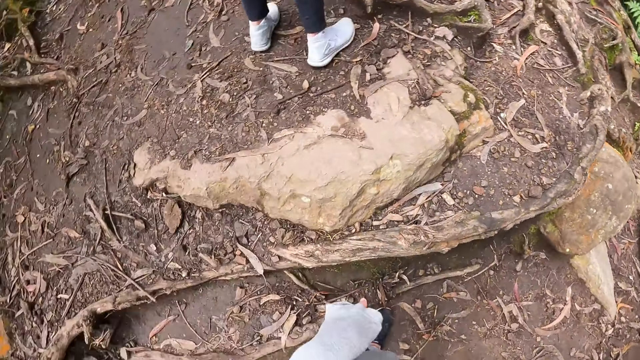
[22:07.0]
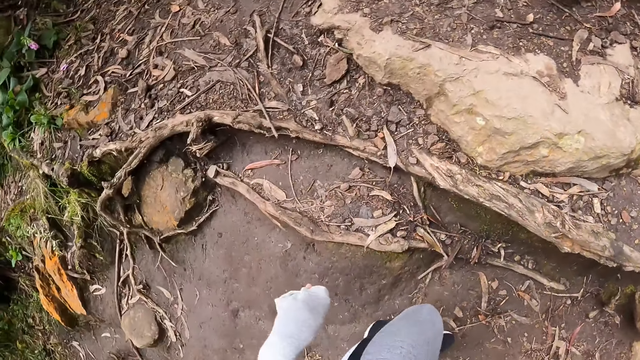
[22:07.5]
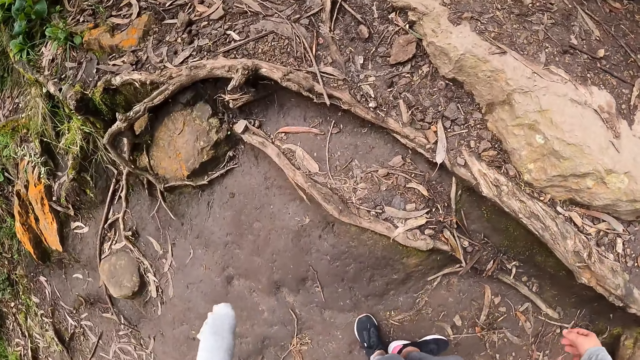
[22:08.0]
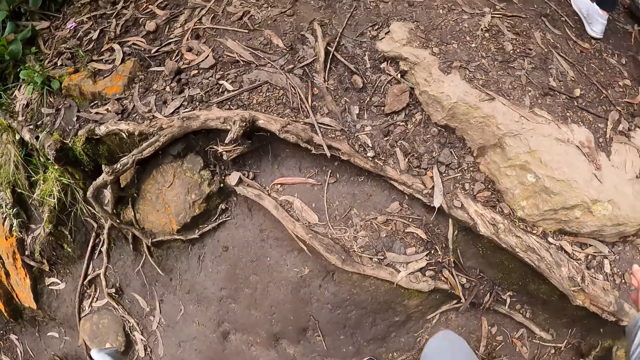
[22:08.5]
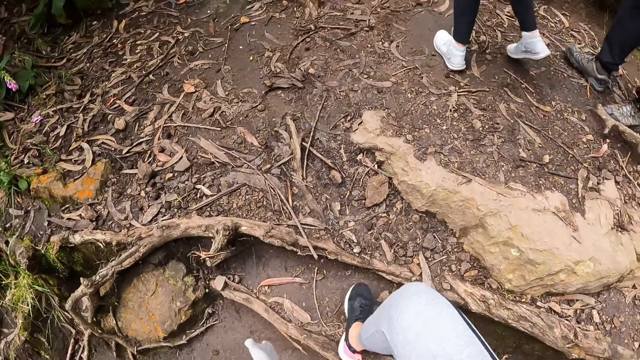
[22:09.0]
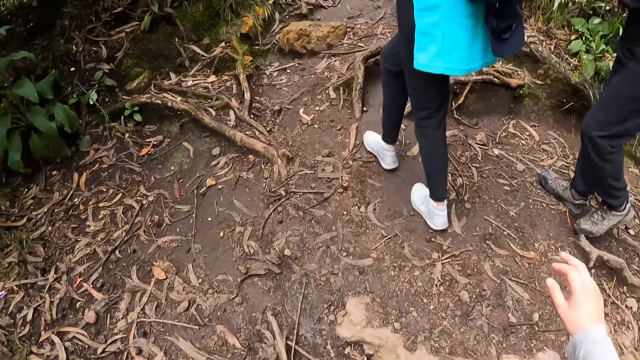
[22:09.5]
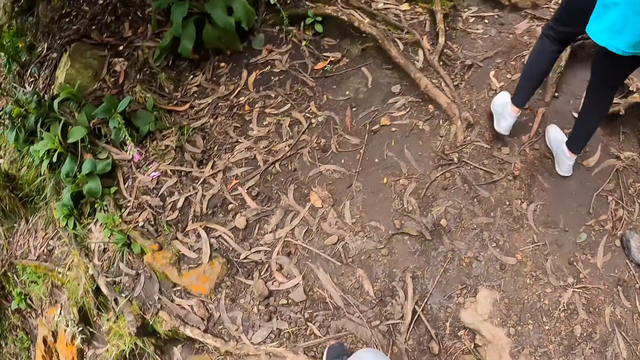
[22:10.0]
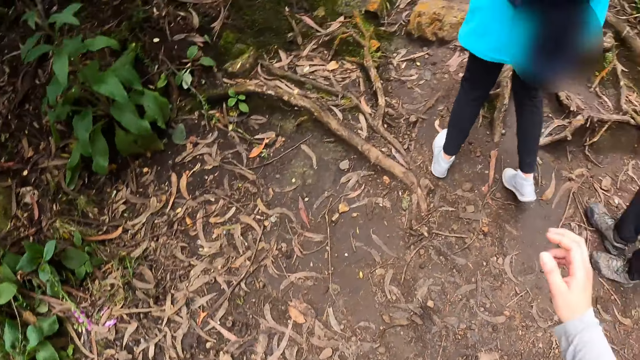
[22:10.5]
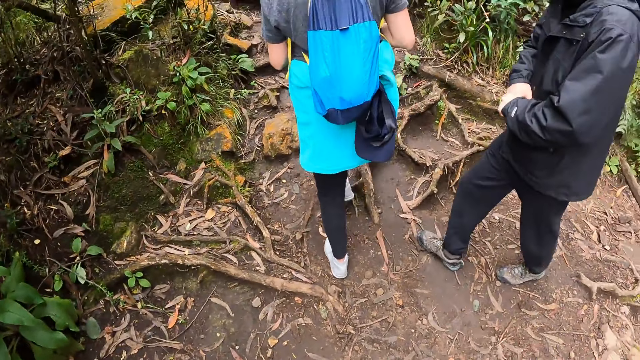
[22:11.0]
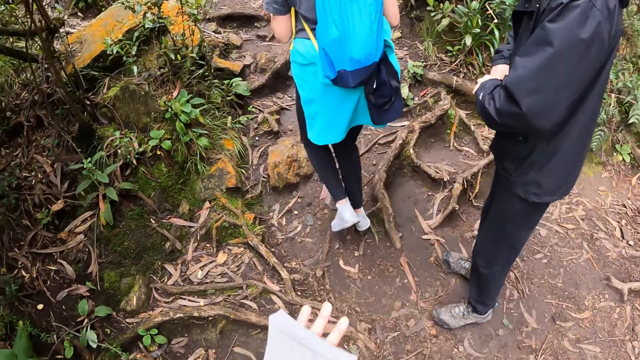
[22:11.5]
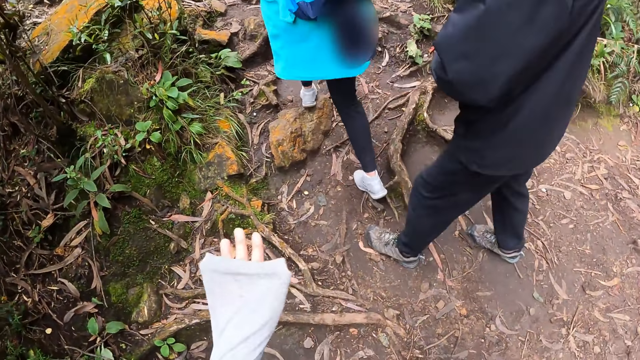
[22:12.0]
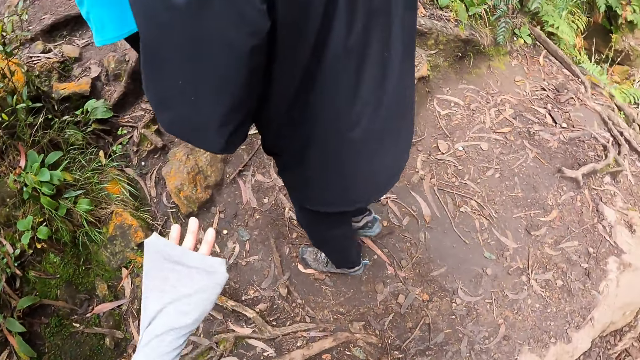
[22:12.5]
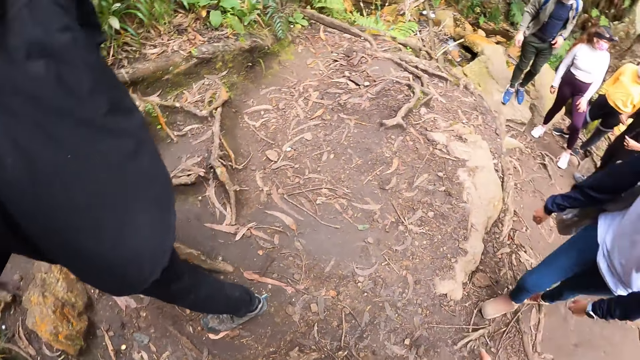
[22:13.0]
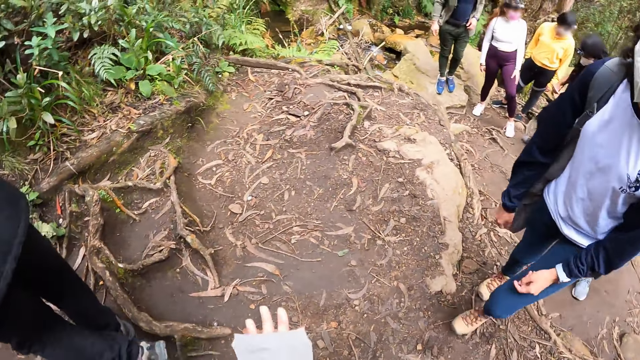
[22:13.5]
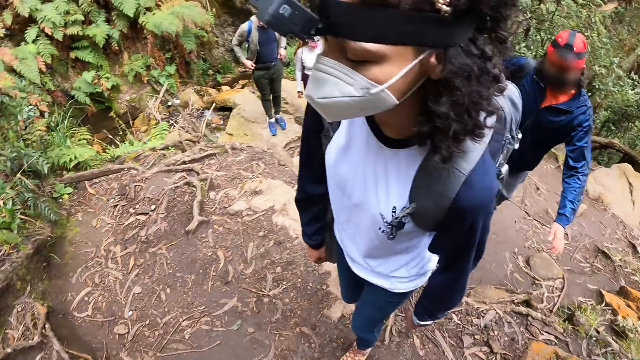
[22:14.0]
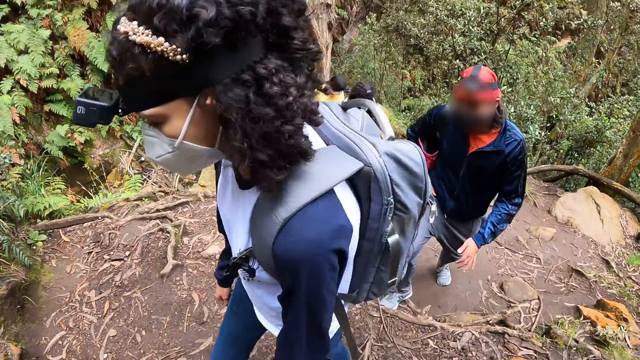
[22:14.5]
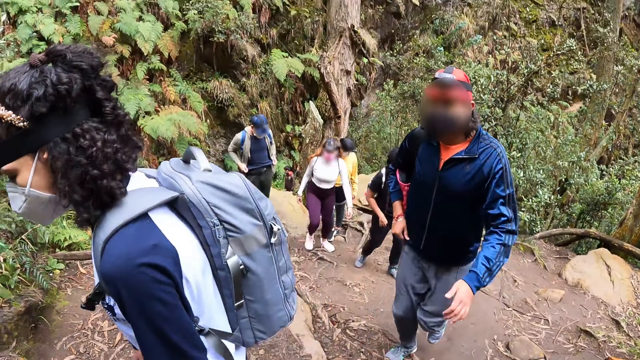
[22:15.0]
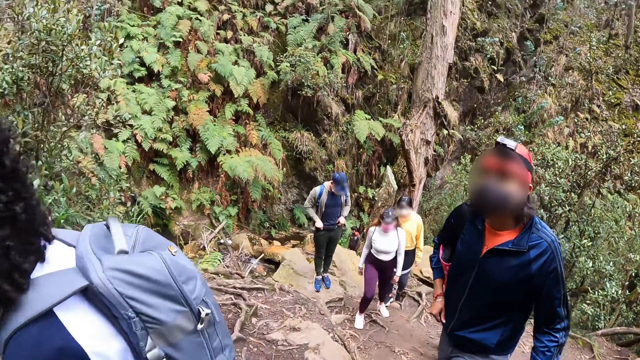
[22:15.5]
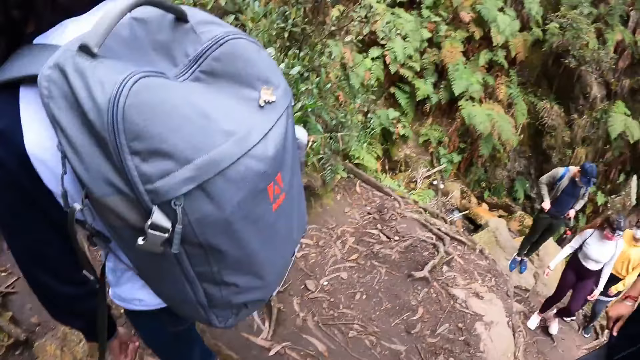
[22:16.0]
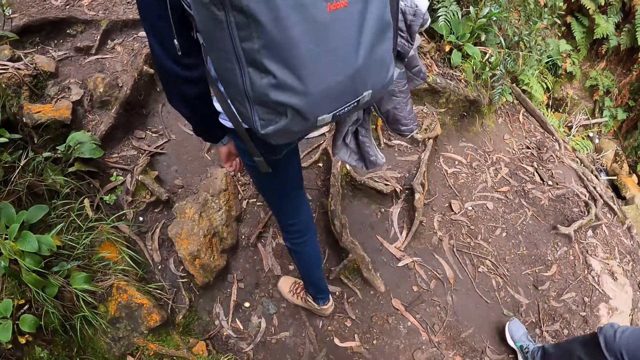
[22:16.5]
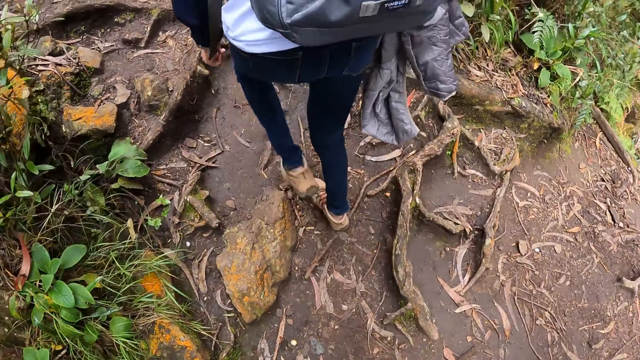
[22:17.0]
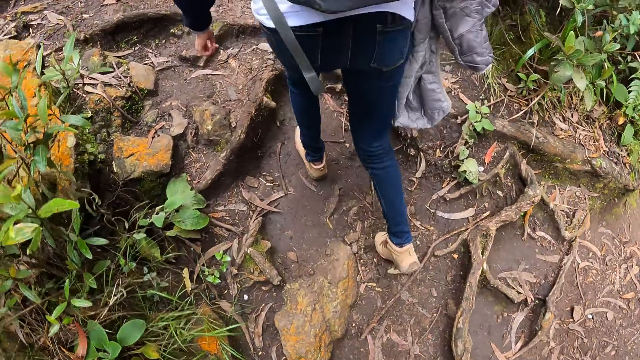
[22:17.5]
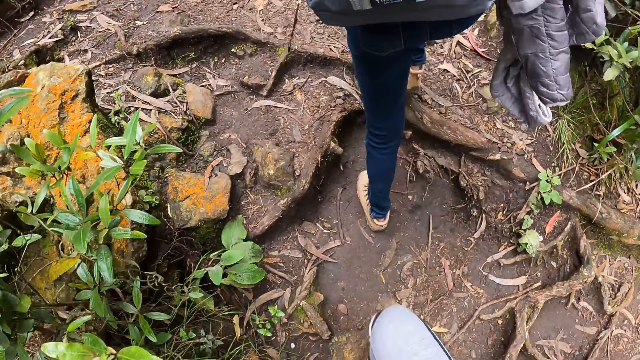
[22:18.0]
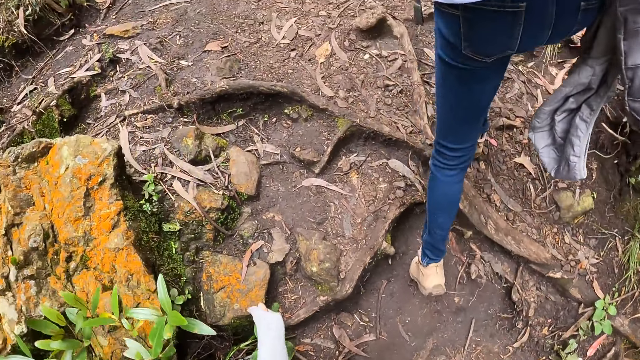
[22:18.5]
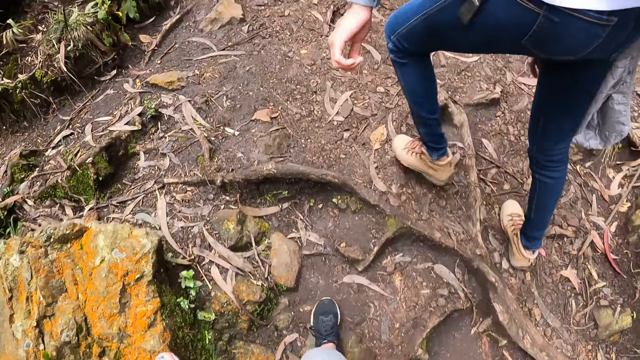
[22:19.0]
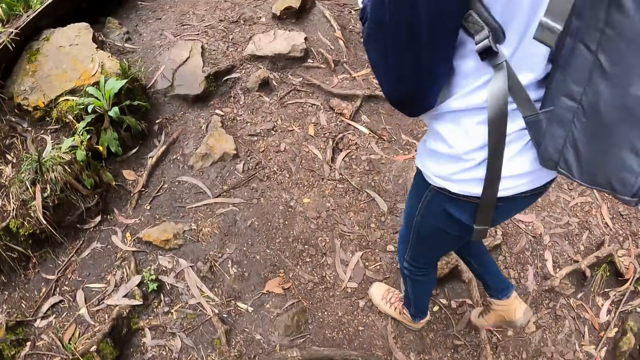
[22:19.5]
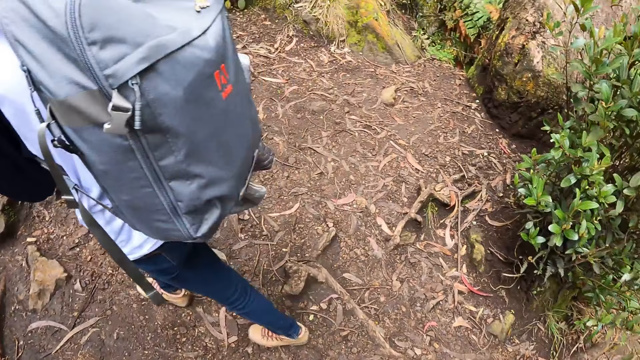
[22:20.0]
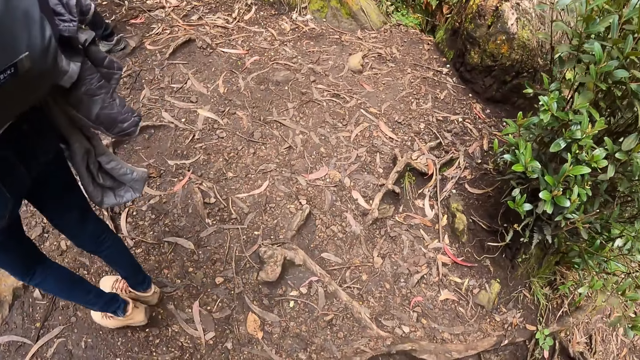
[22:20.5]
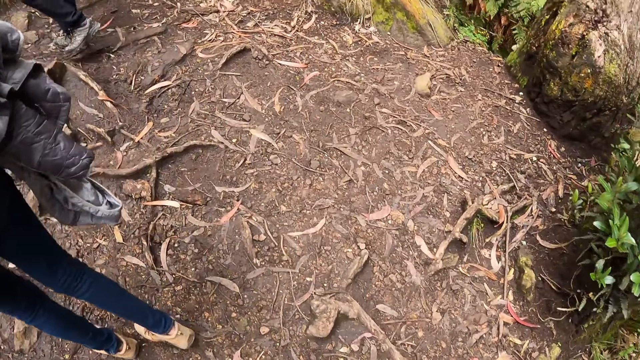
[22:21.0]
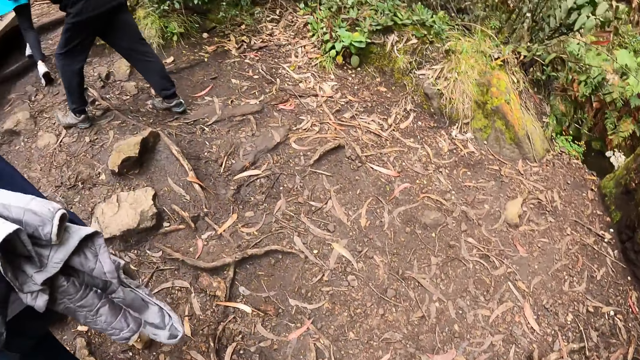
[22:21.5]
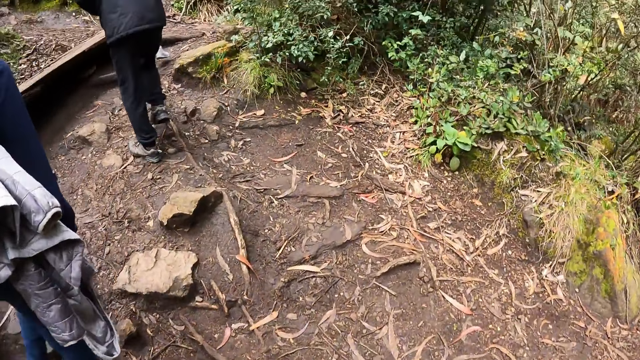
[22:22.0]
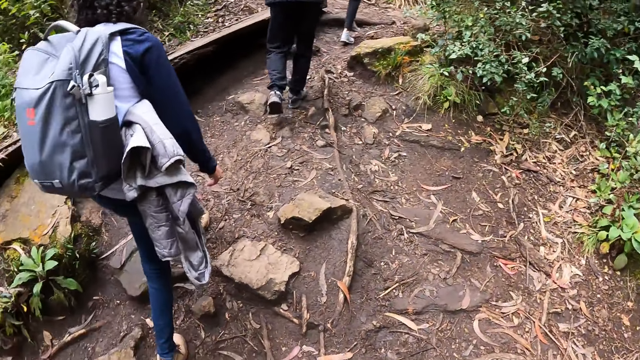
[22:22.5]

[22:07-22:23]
The camera wearer climbs up a rock. They move the hand. They walk on the footpath.

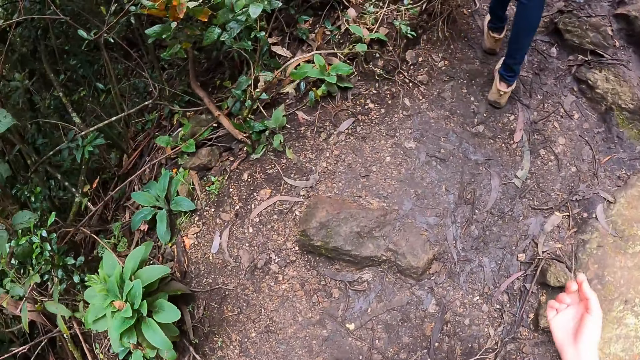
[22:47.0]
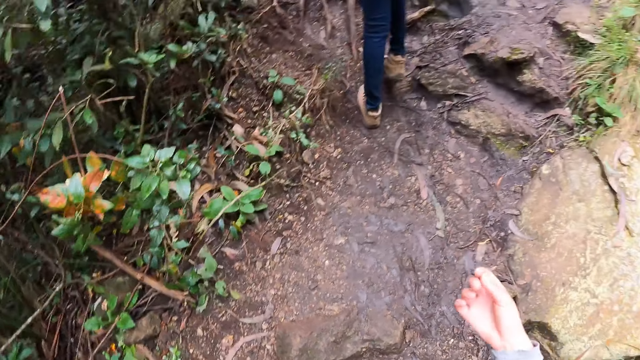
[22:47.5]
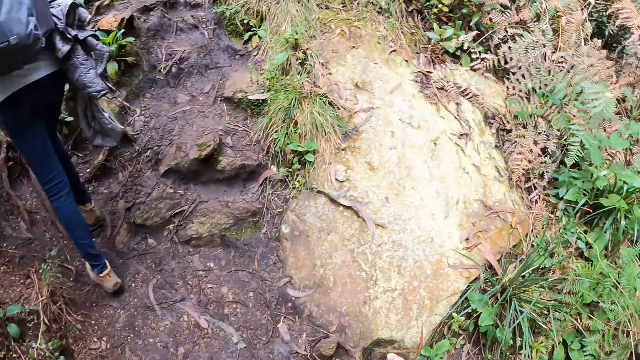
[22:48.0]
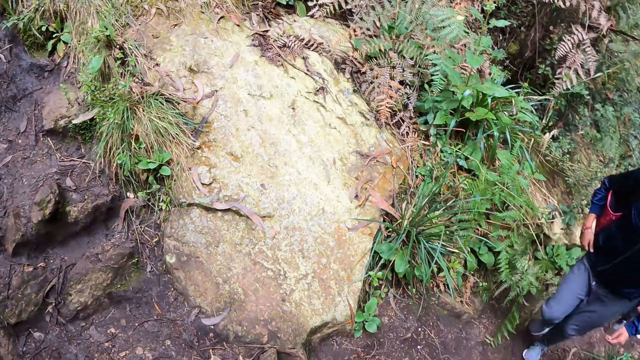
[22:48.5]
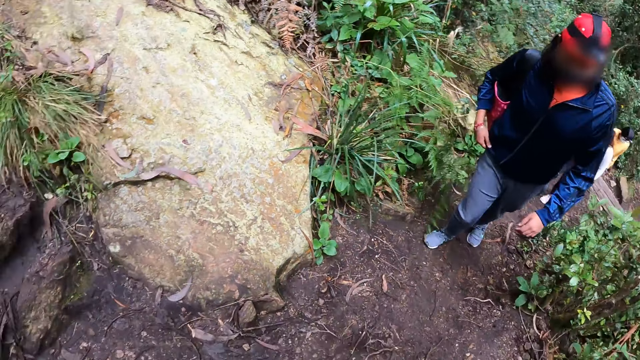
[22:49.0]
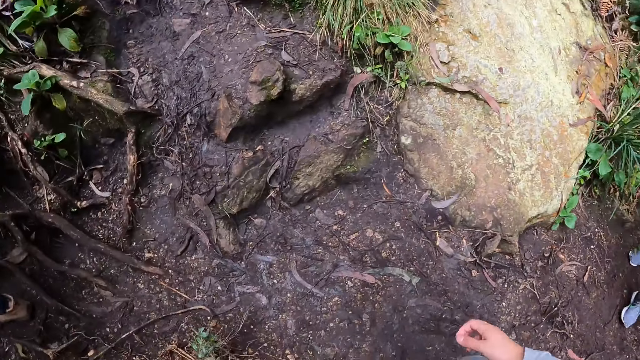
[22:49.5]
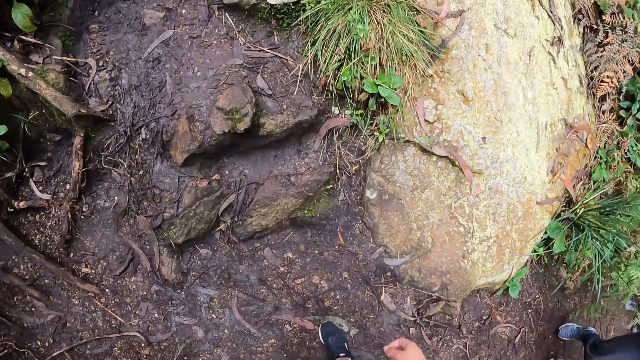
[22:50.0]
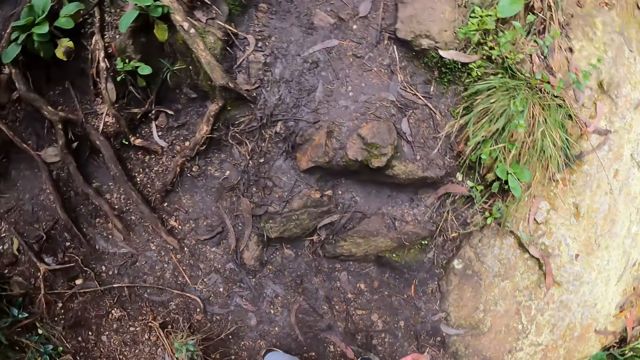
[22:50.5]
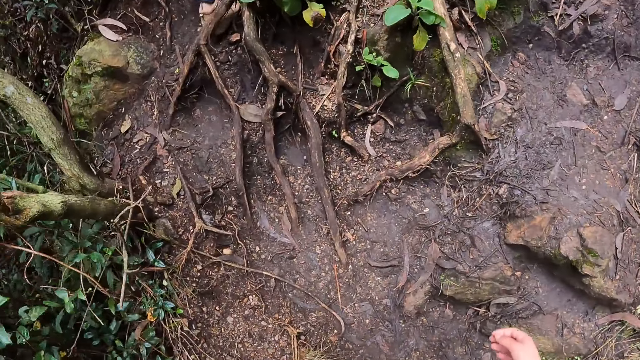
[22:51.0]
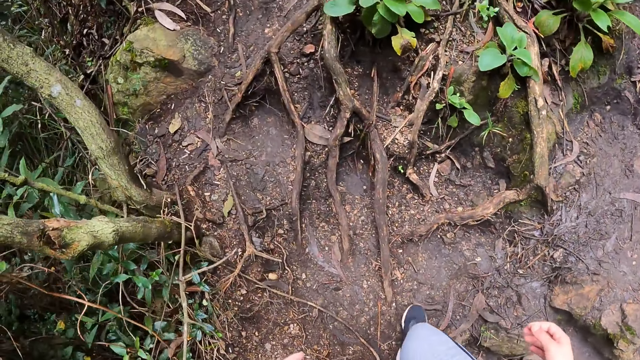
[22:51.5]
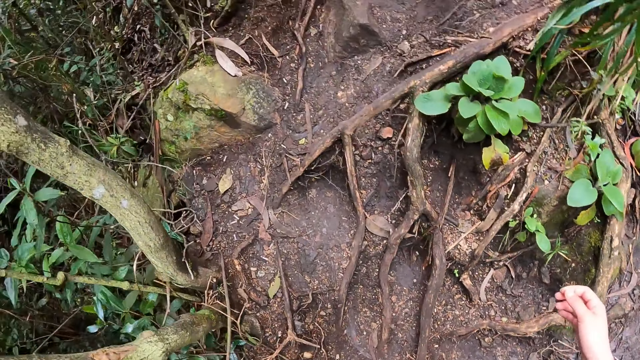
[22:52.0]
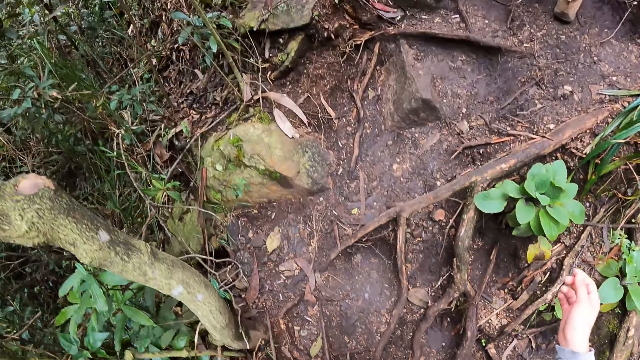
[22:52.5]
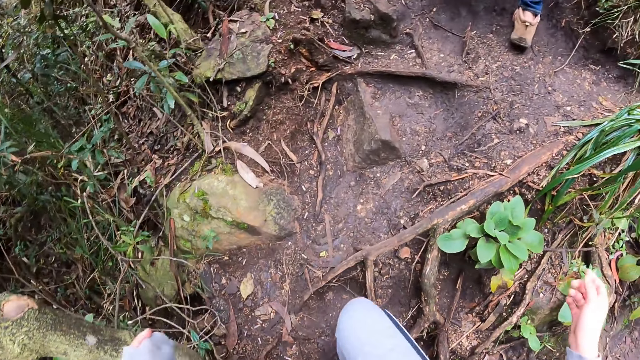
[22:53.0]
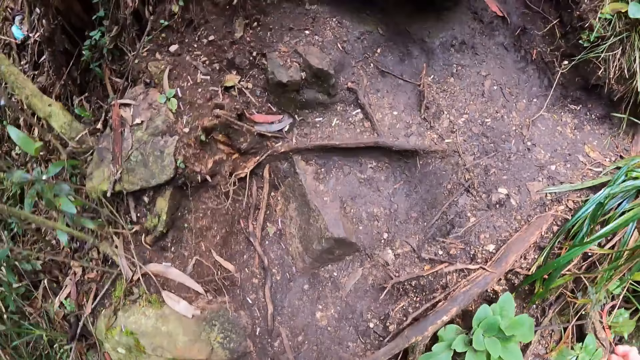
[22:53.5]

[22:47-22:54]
The camera wearer interacts with a woman behind her.
